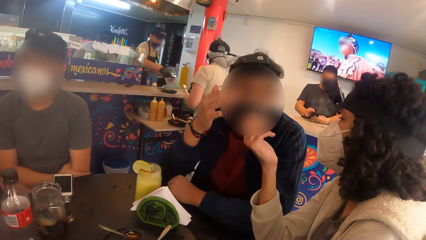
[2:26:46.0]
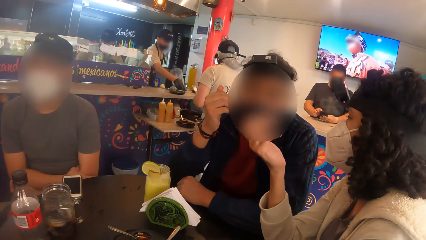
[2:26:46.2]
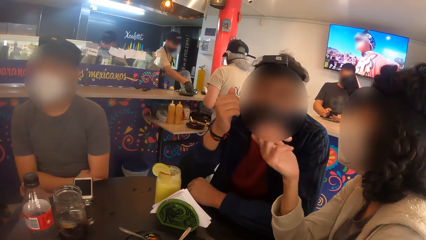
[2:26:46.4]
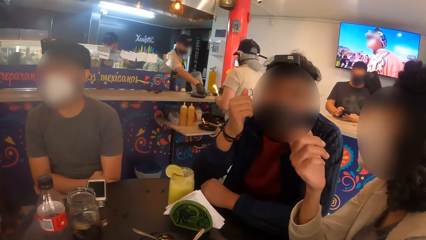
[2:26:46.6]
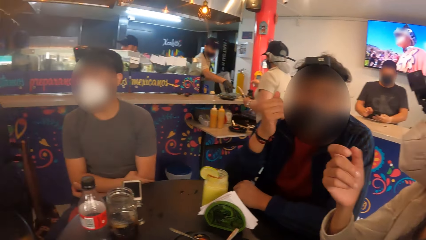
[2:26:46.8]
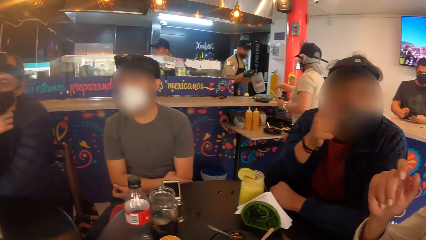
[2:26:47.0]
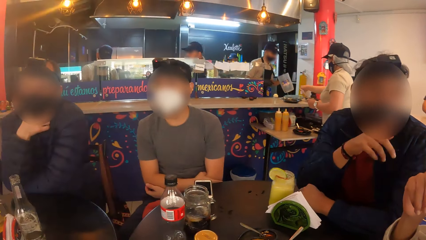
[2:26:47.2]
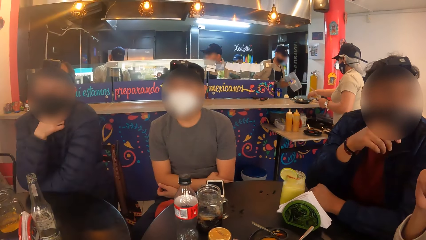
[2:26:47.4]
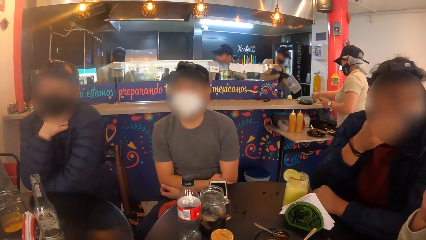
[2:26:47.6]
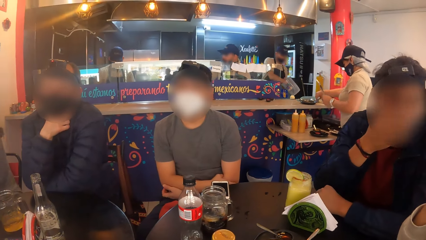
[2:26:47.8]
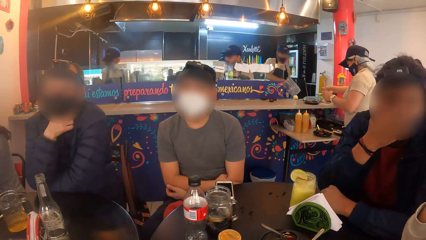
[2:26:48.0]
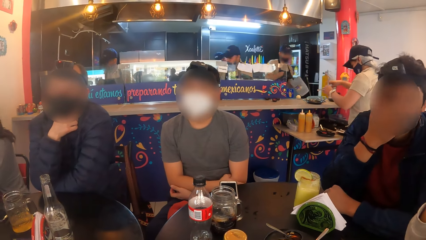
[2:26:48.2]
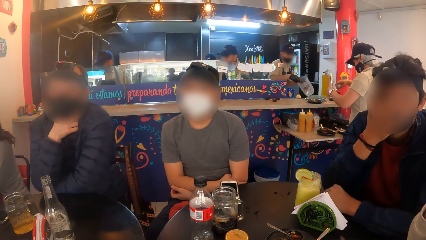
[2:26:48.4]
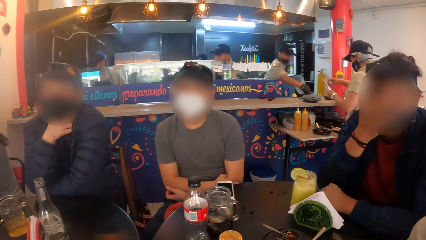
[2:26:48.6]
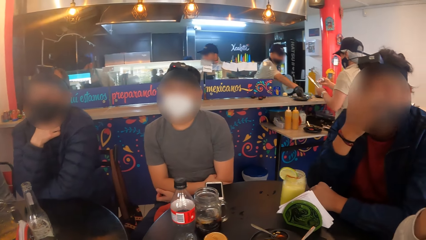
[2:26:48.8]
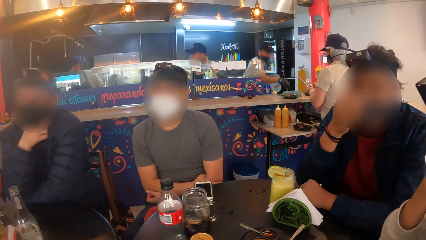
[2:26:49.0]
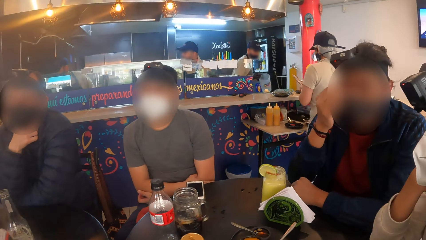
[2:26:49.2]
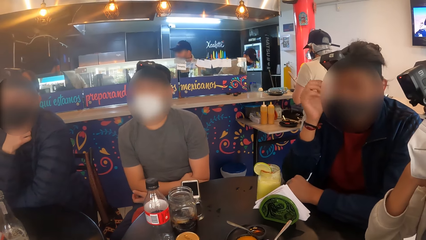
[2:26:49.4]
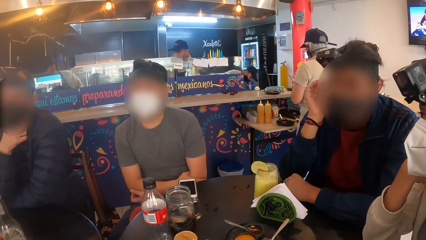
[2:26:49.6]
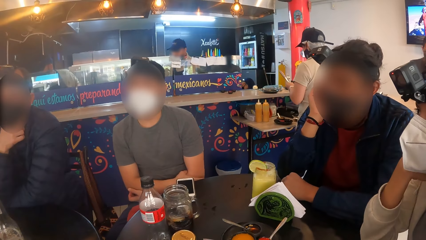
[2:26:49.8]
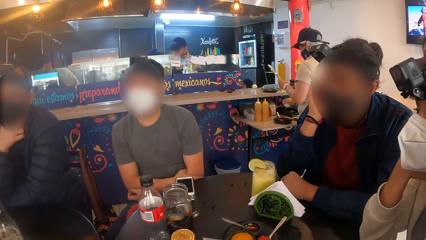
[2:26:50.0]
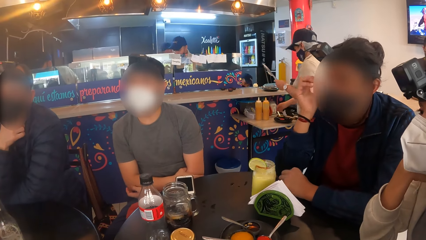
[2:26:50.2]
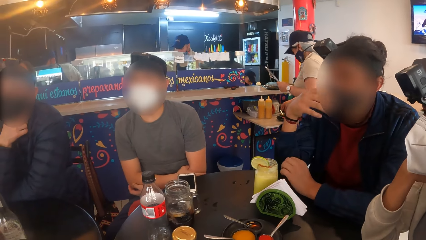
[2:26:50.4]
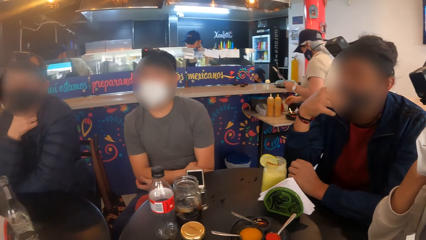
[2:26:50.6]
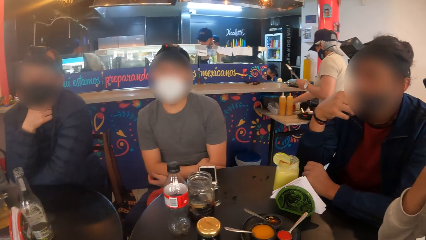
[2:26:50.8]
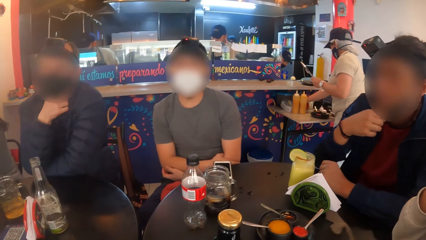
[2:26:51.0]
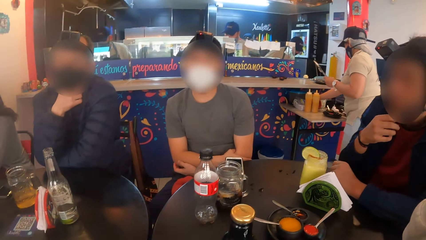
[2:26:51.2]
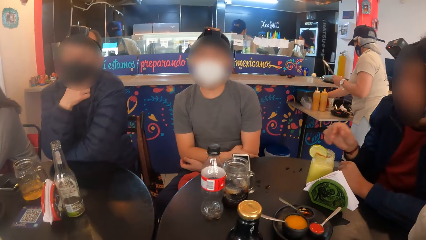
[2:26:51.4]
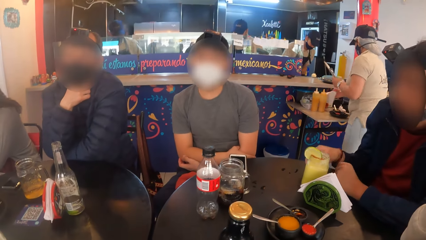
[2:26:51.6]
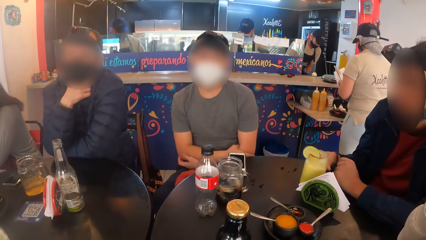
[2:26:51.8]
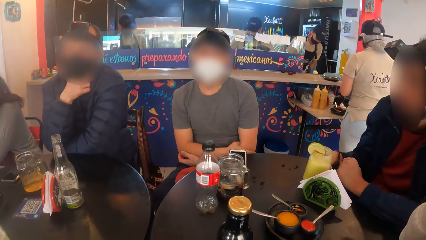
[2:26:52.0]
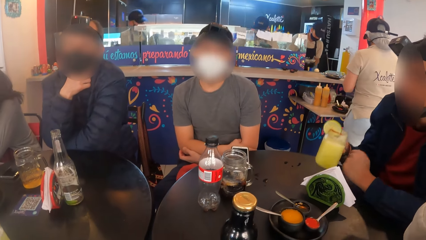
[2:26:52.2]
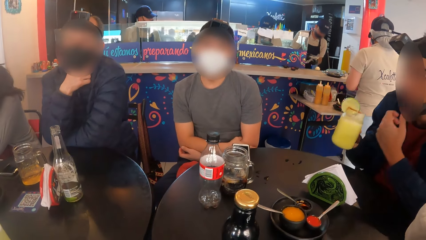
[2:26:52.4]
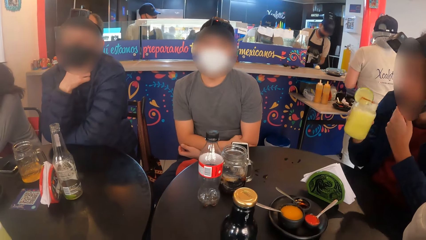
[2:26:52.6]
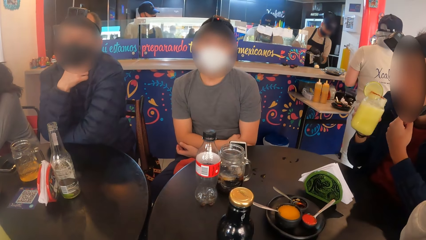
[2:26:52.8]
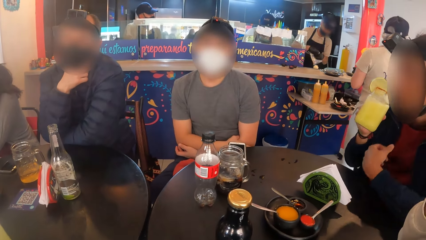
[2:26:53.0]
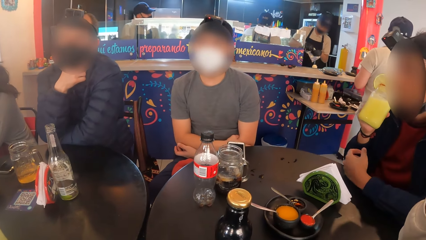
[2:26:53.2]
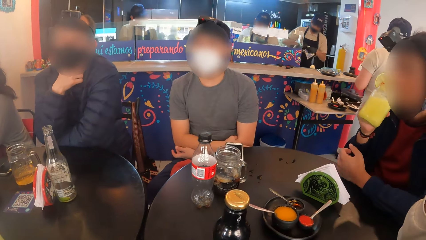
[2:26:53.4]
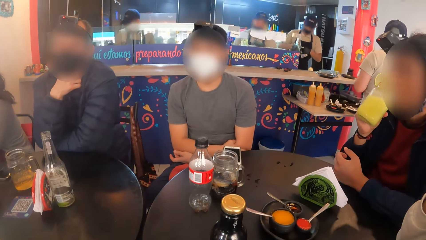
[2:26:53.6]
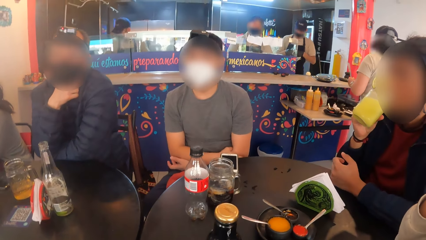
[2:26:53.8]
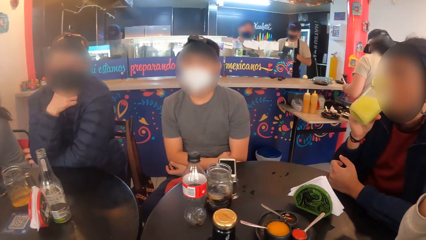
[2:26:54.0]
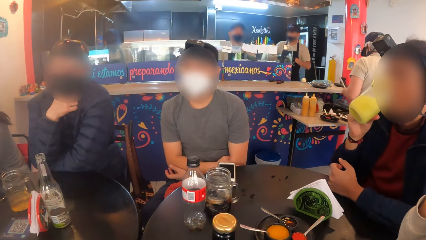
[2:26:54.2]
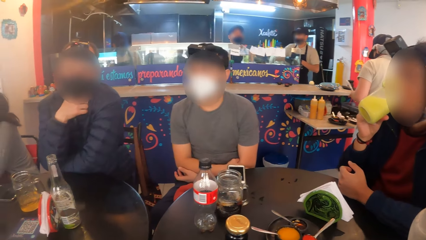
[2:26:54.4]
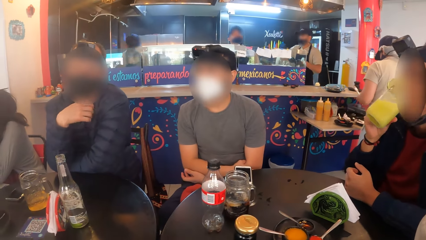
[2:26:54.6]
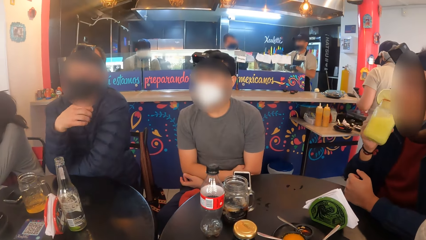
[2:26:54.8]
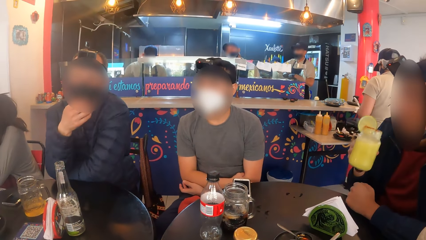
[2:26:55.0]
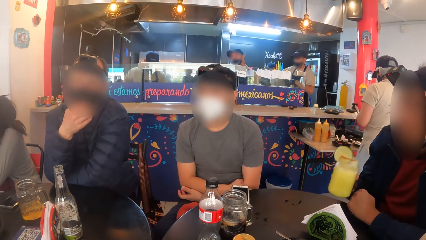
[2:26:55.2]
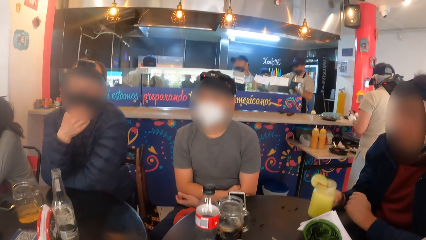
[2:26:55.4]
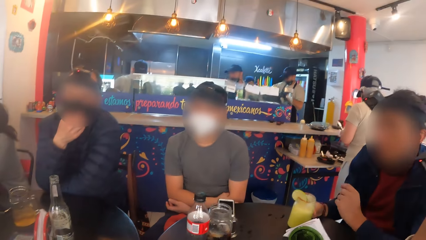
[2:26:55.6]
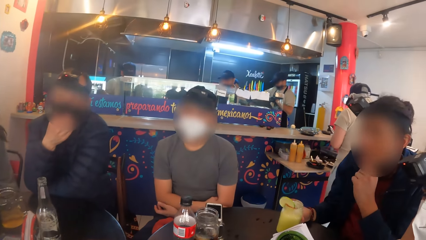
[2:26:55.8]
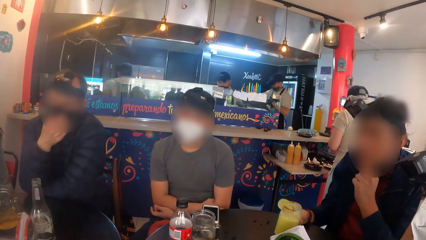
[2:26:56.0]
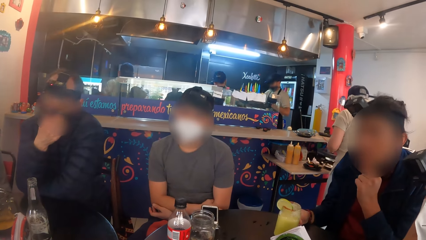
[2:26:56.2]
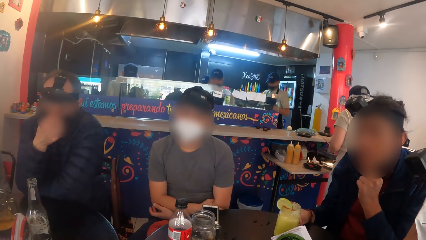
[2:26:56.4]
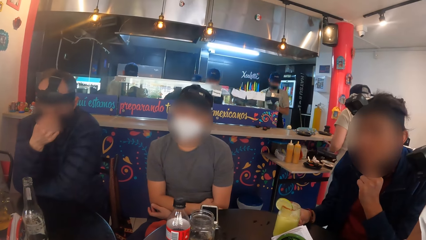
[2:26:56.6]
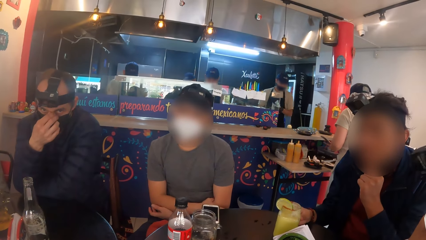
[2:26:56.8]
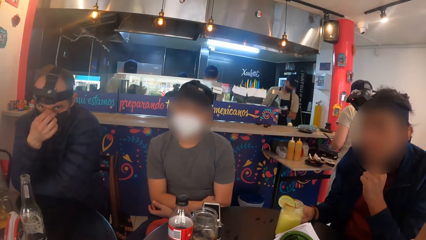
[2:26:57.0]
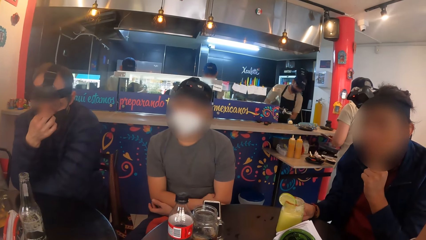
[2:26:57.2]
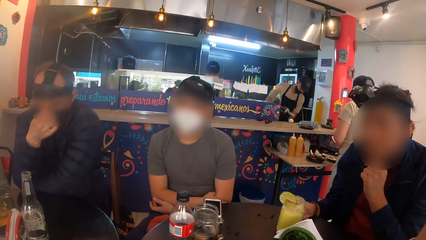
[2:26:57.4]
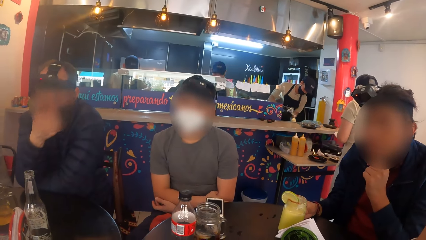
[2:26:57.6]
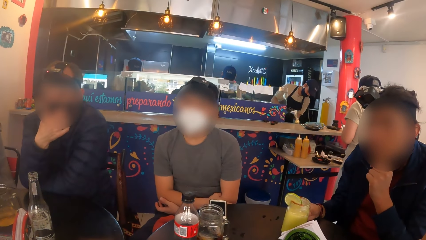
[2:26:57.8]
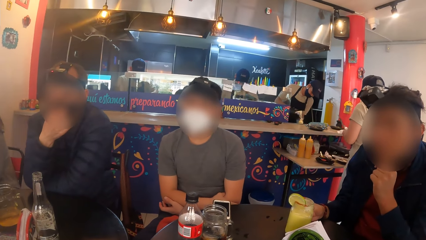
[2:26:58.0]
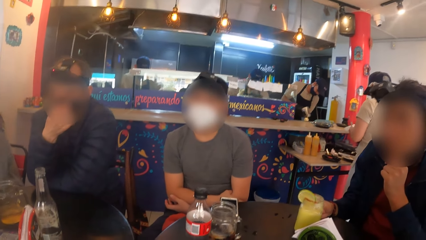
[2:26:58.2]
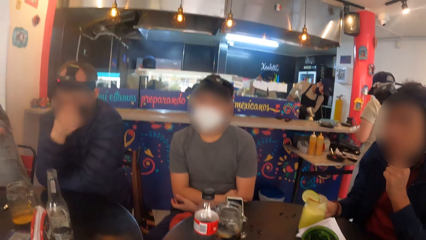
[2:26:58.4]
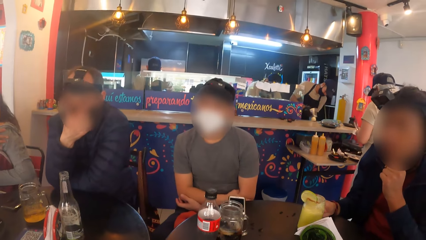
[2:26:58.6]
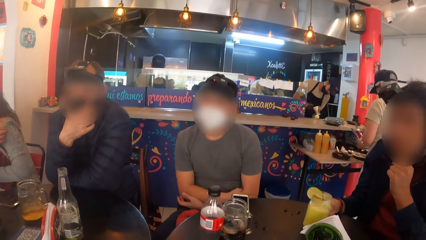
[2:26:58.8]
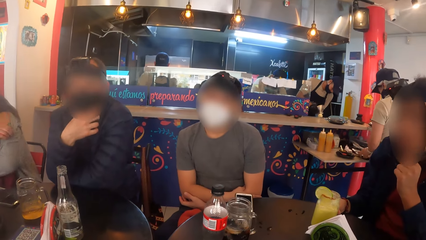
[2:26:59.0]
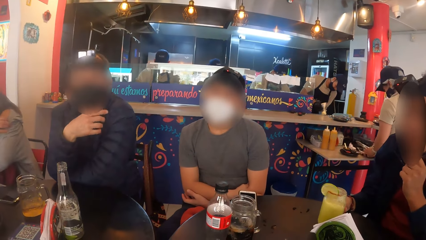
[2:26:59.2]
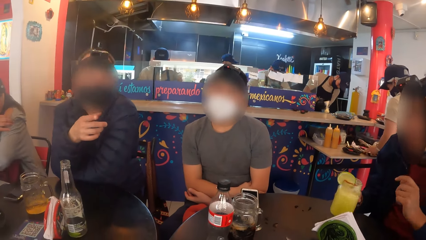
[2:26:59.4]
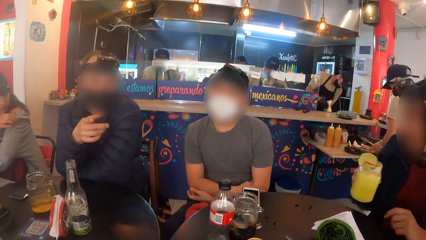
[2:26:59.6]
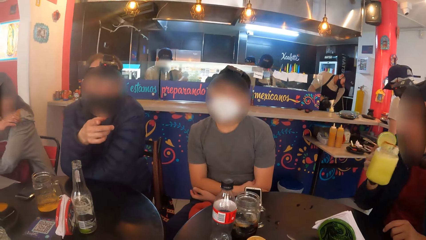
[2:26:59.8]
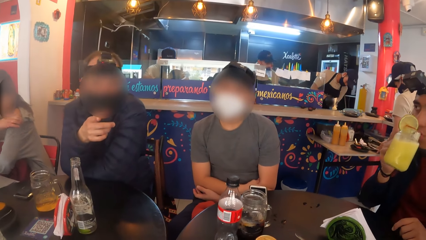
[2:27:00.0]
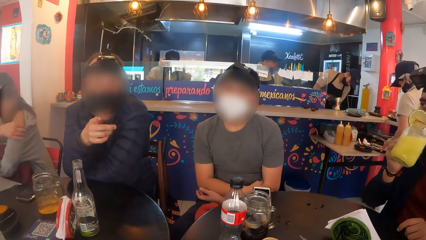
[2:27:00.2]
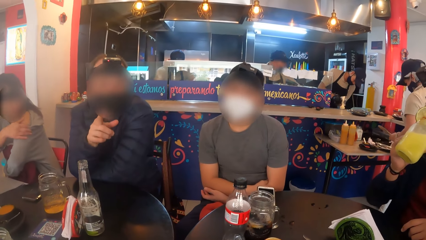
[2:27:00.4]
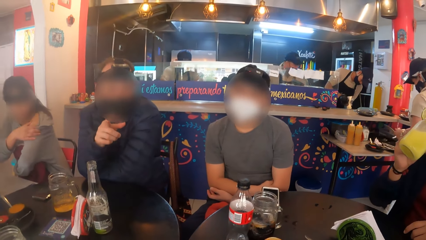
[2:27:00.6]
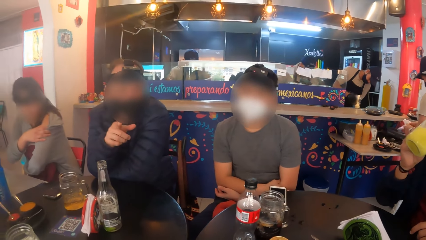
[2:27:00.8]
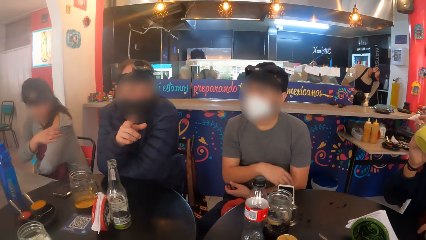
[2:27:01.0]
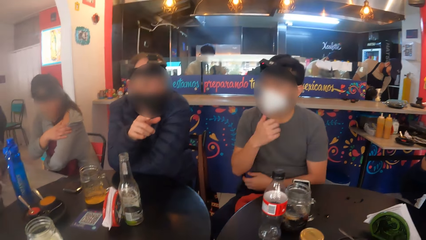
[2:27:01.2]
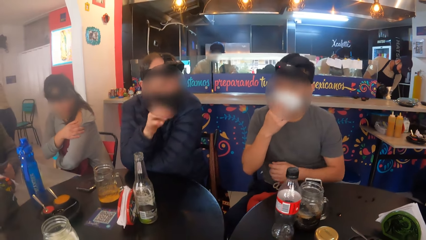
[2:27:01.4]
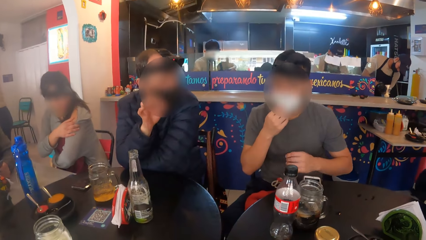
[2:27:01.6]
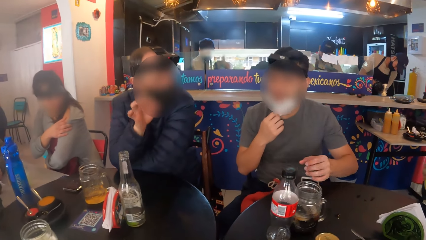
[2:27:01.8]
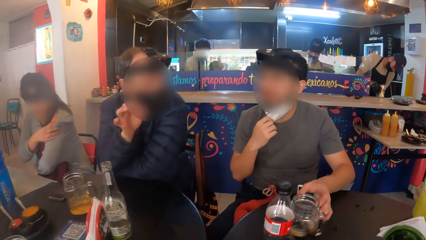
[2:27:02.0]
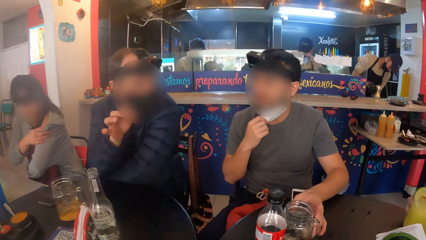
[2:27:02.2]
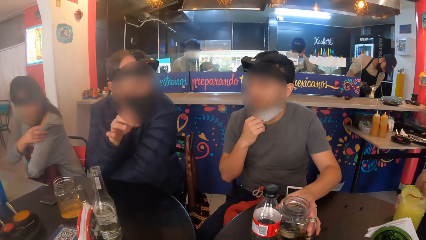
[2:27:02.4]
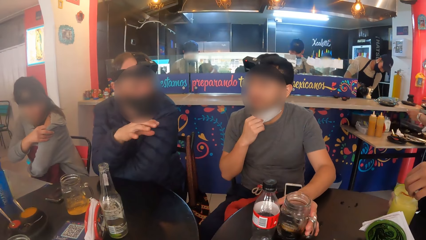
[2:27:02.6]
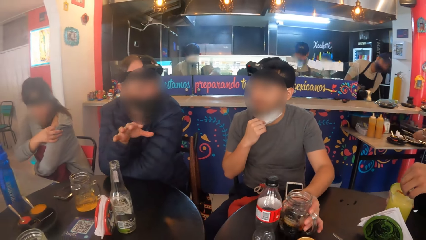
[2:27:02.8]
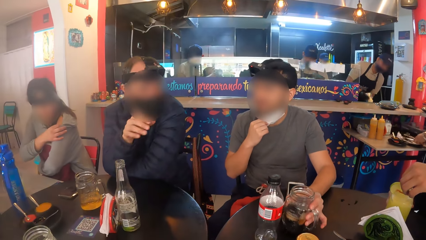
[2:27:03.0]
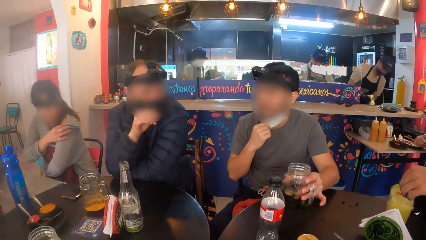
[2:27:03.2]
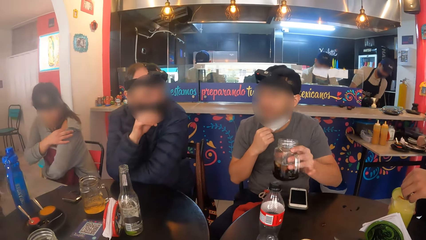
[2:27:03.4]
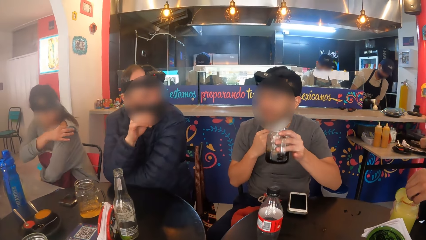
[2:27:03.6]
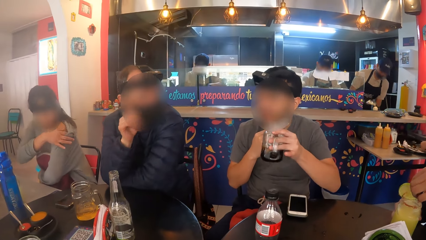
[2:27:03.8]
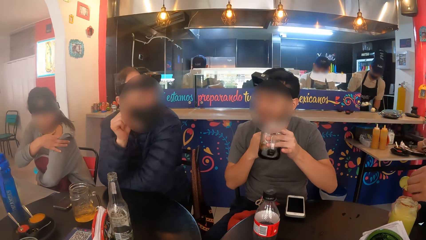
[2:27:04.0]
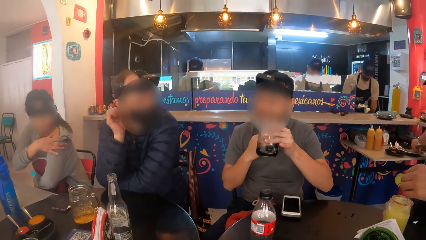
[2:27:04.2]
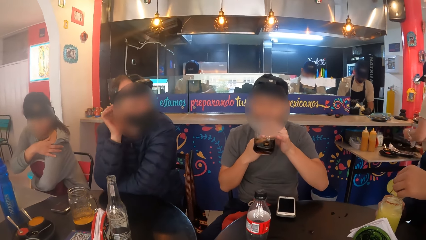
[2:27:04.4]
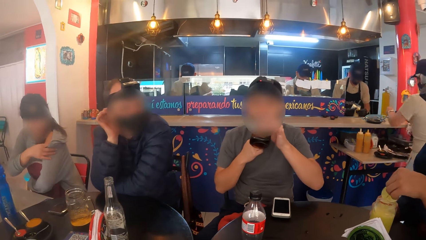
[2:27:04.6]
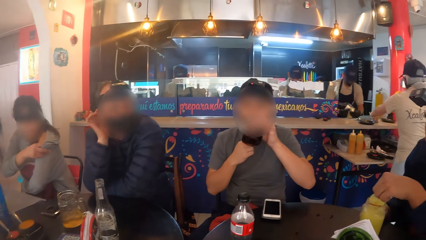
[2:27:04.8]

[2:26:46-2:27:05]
The man adjusts the facemask on his face with his right hand. He picks the cup from the table with his right hand, drinks juice from the cup with his right hand and drops the cup on the table with his right hand. Another man adjusts the facemask on his face with his right hand. The first man picks the cup from the table with his right hand and drinks juice from the cup with his right hand. A third man adjusts the facemask on his face with his right hand. The first man drops the cup on the table with his right hand. The third man picks the cup from the table with his left hand. The first man picks a slice of orange from the cup on the table with his left hand.
